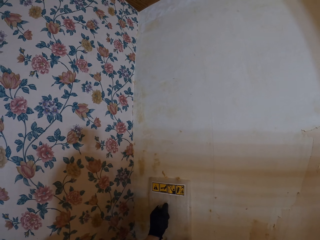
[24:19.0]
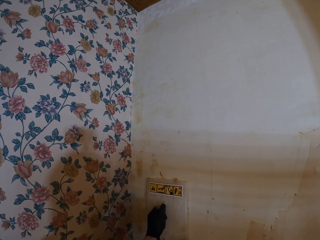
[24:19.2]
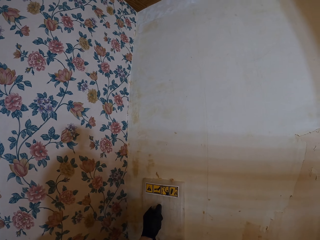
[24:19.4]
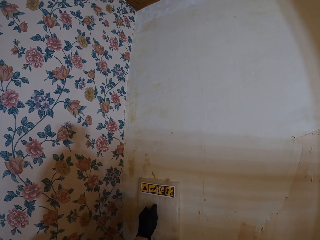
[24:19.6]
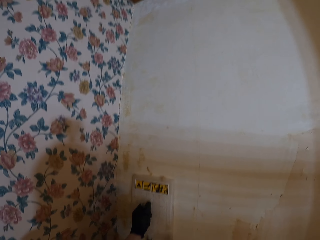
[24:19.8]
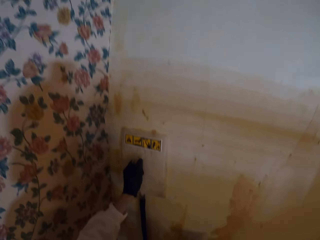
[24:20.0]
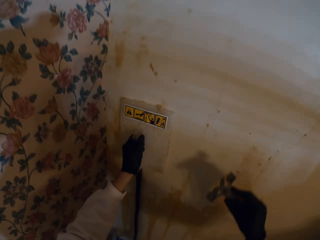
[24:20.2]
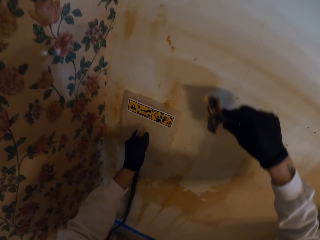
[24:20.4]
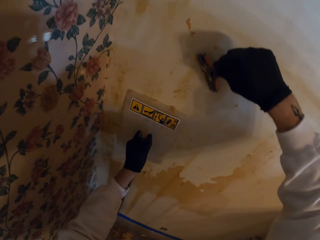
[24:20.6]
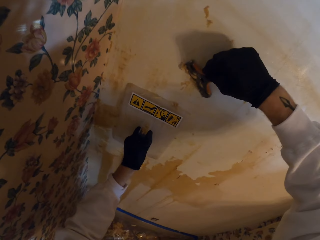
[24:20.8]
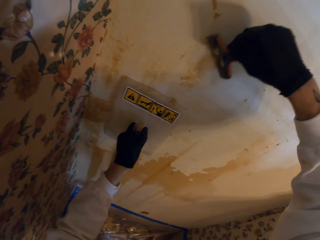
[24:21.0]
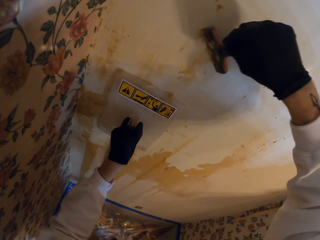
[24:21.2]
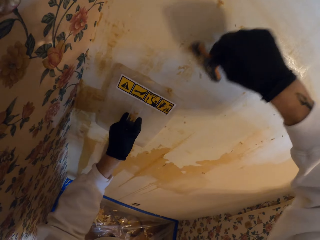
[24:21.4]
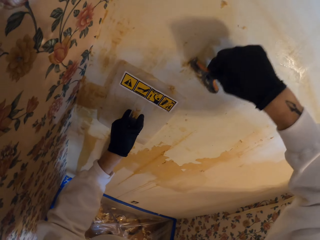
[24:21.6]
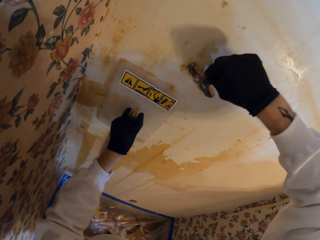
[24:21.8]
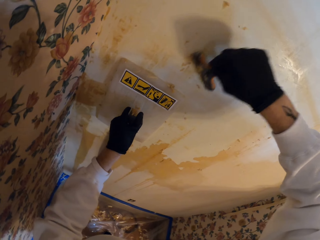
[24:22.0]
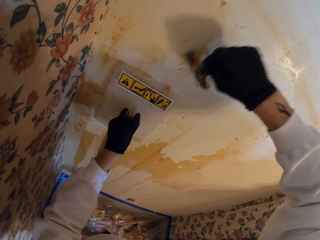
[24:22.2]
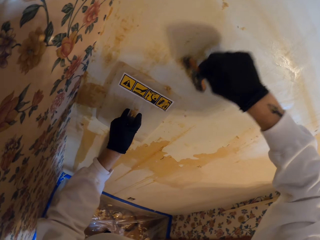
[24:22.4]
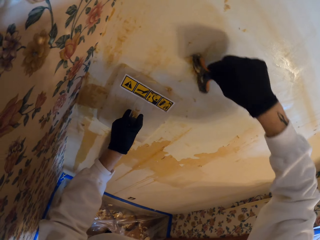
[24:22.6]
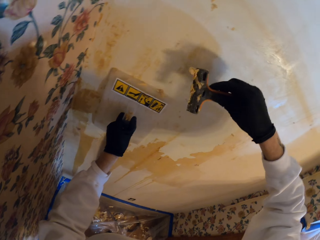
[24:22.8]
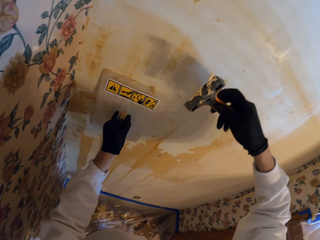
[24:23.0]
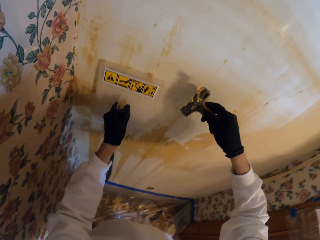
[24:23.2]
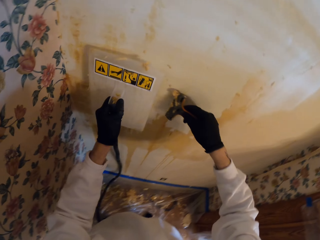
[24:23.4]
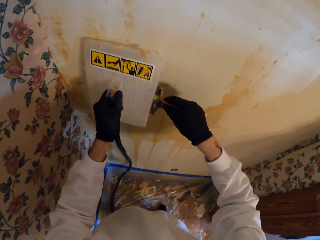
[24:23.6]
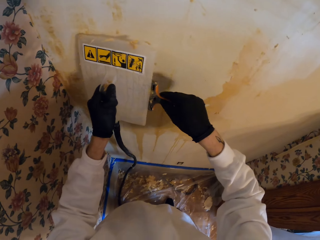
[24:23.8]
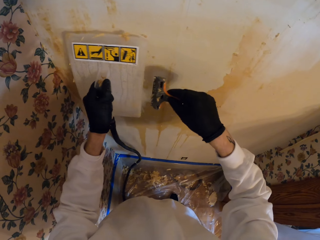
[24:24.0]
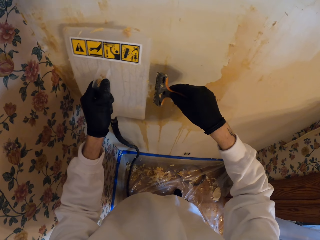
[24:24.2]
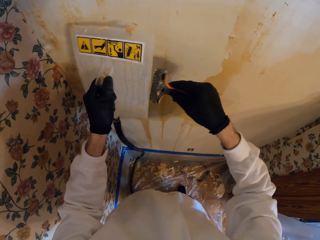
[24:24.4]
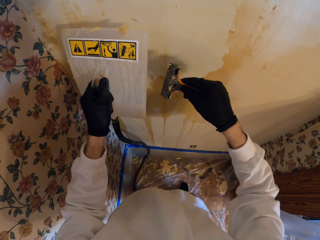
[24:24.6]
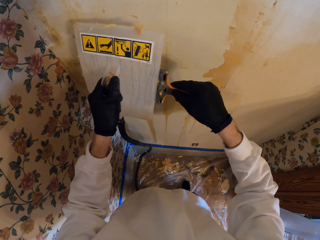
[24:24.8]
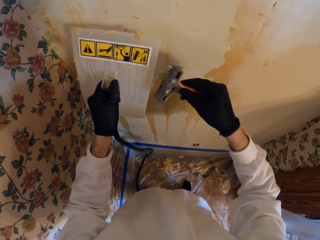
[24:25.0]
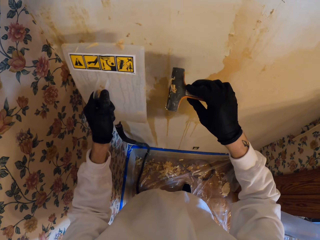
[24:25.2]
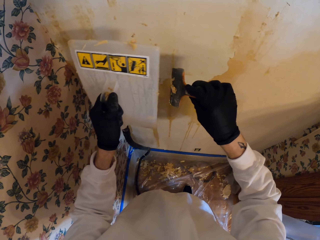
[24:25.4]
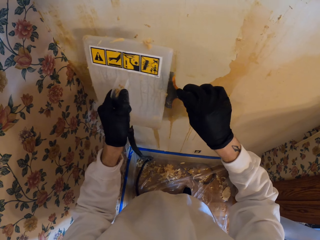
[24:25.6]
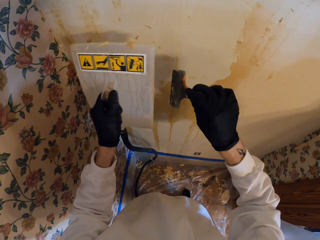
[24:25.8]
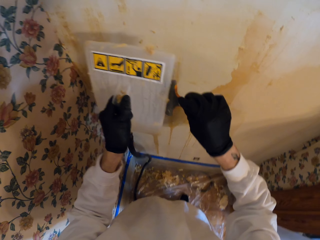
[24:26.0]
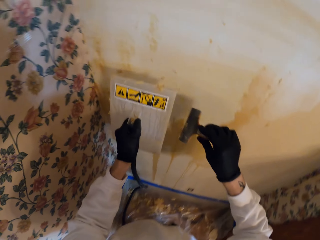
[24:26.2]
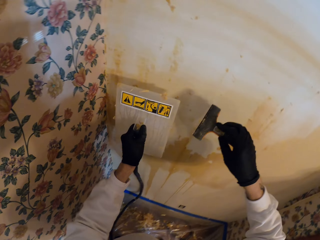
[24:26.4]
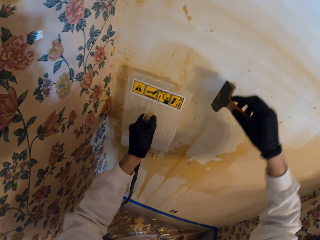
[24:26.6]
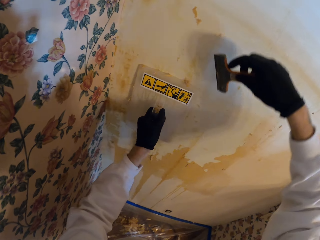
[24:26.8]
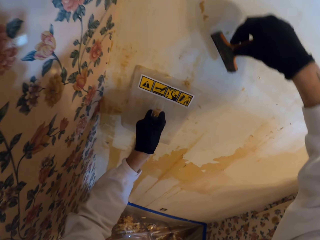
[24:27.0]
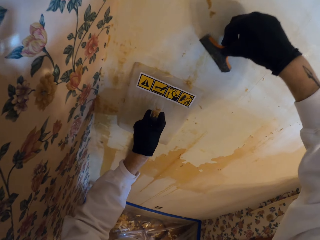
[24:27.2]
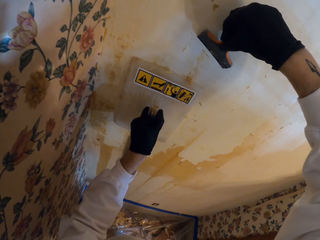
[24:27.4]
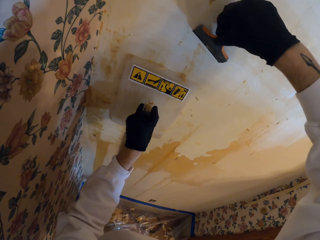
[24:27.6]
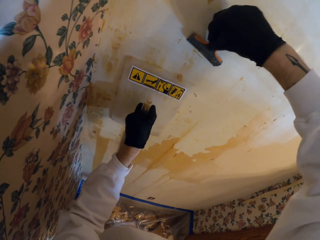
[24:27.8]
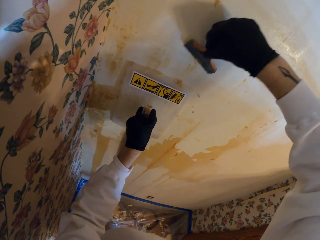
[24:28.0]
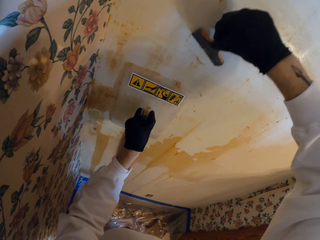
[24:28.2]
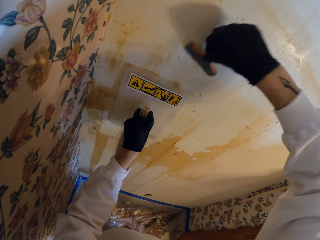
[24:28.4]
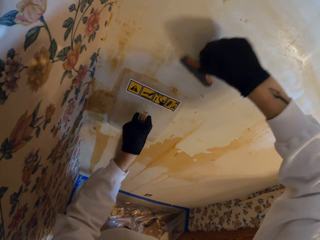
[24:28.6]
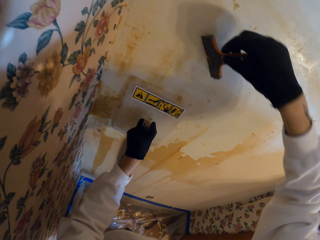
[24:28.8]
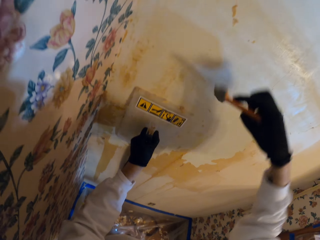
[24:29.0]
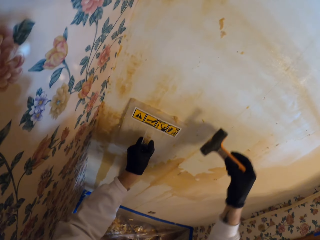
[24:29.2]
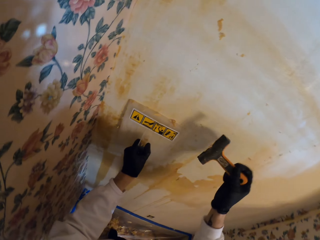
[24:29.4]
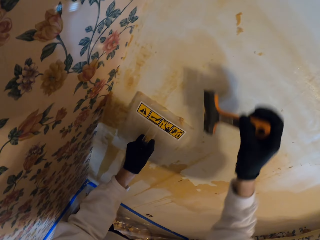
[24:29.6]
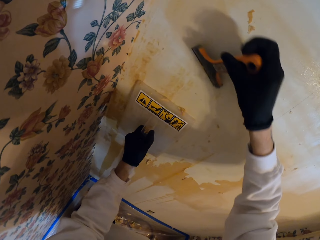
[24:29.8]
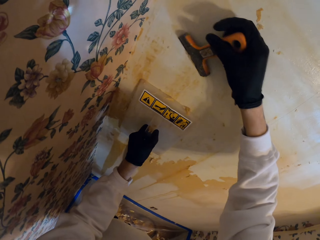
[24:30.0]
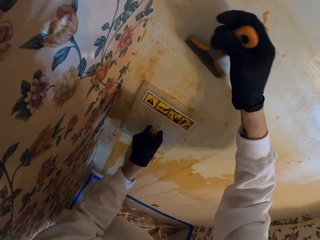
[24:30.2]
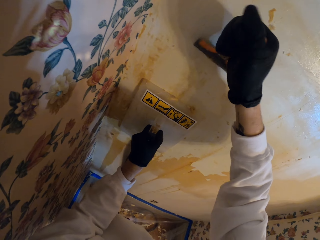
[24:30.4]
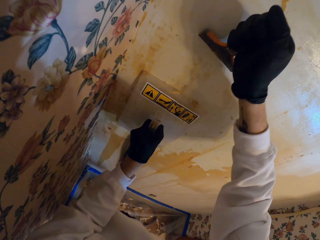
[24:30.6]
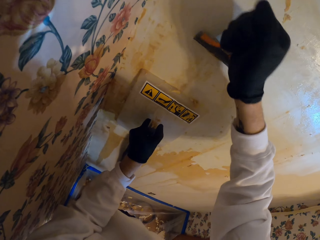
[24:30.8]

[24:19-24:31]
The camera wearer removes the float from the wall. They scrape the wallpaper off. They wipe the paint scraper by the float. They stare at the paint scraper. They place the float on the wall. They scrape the wallpaper off. They move the float.

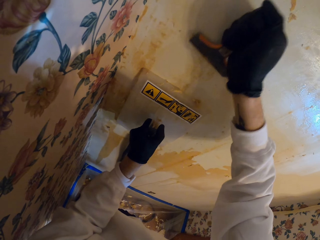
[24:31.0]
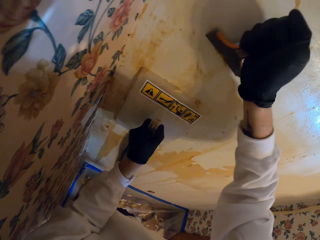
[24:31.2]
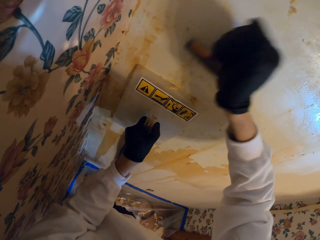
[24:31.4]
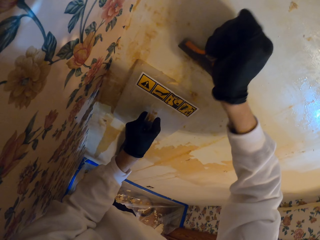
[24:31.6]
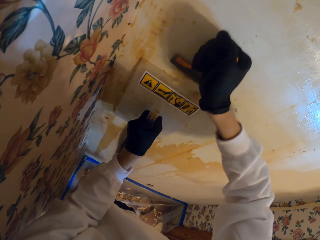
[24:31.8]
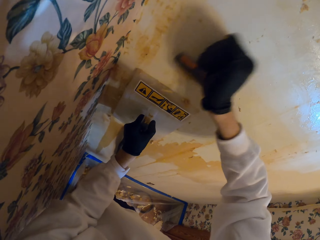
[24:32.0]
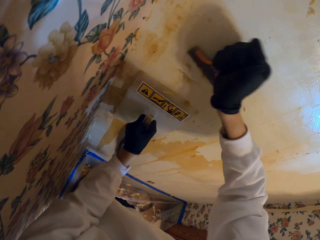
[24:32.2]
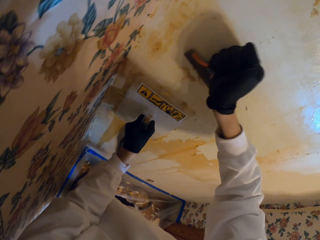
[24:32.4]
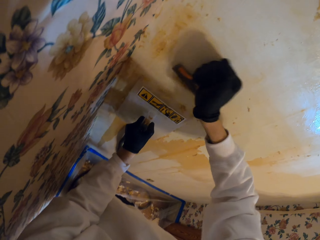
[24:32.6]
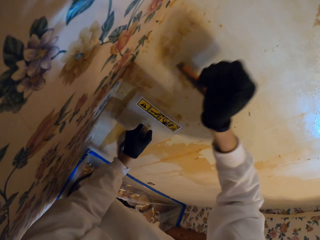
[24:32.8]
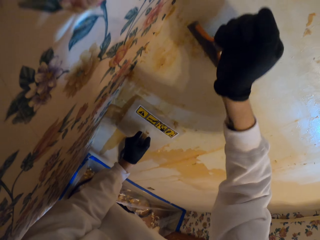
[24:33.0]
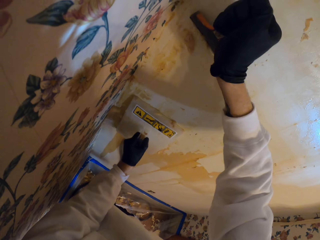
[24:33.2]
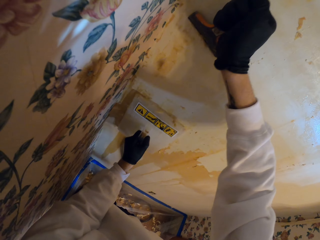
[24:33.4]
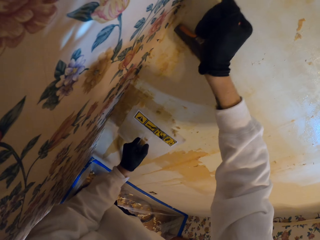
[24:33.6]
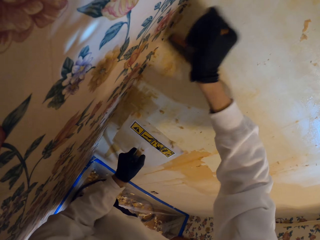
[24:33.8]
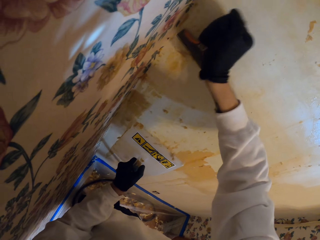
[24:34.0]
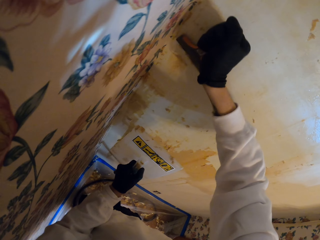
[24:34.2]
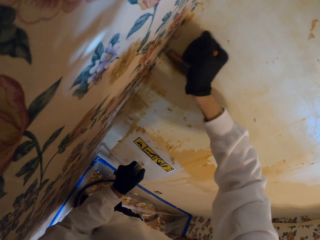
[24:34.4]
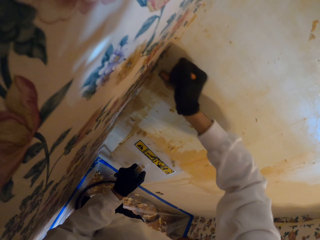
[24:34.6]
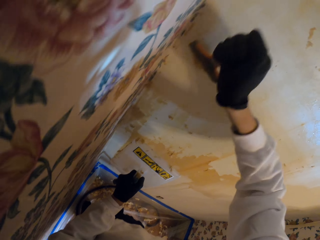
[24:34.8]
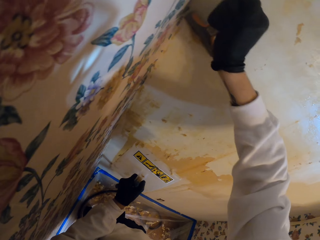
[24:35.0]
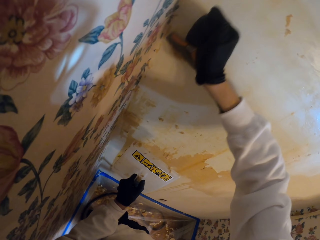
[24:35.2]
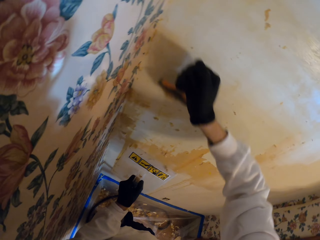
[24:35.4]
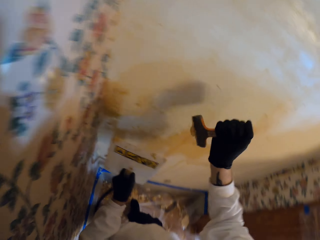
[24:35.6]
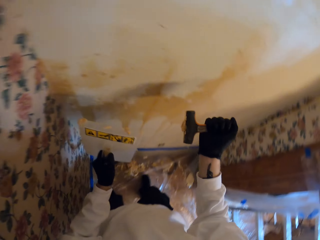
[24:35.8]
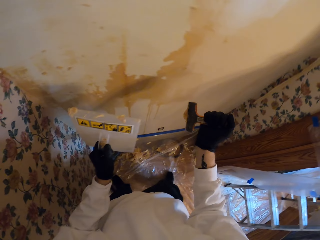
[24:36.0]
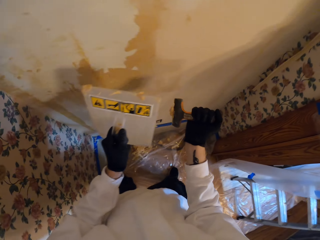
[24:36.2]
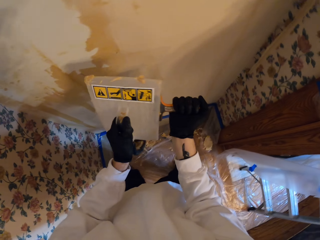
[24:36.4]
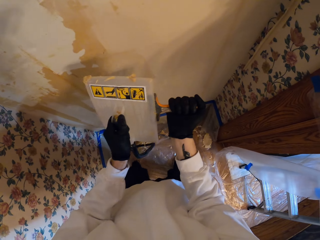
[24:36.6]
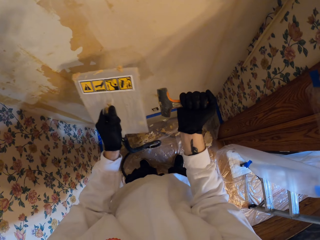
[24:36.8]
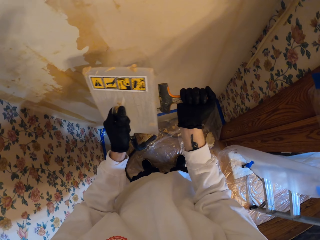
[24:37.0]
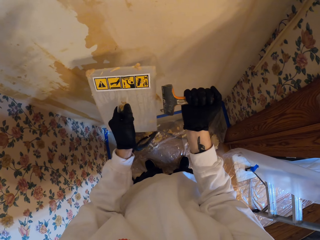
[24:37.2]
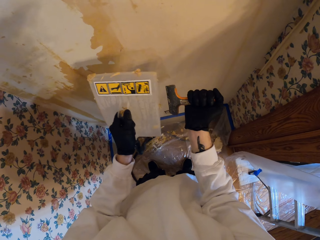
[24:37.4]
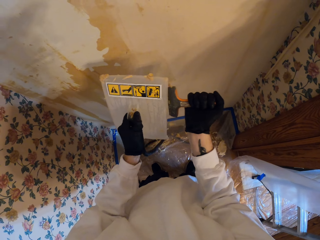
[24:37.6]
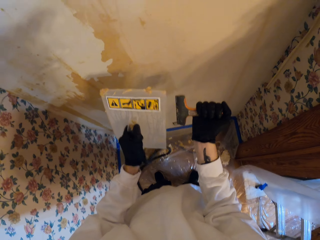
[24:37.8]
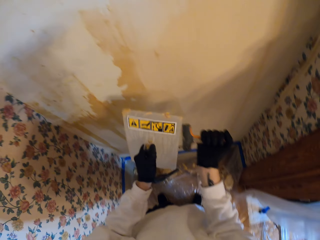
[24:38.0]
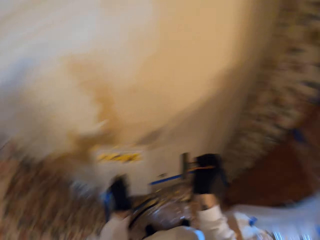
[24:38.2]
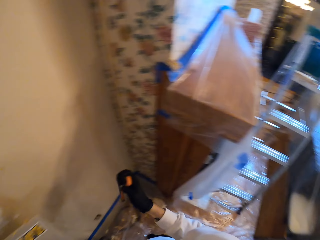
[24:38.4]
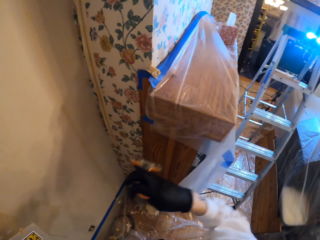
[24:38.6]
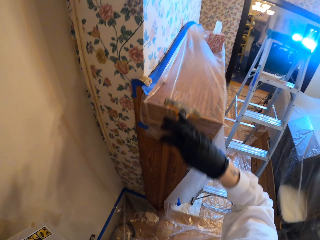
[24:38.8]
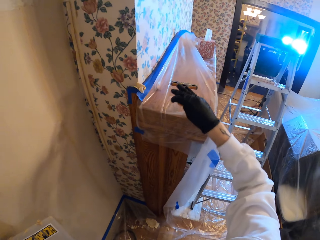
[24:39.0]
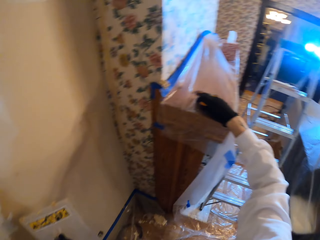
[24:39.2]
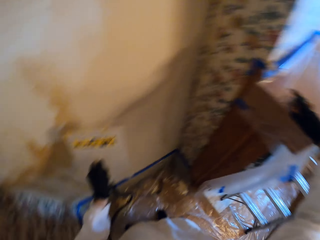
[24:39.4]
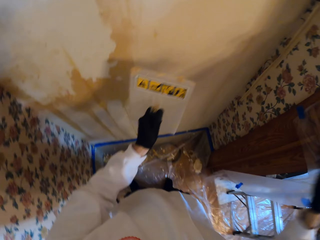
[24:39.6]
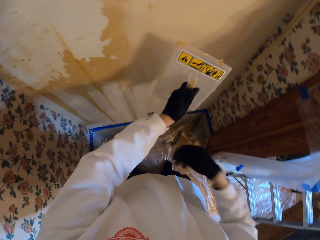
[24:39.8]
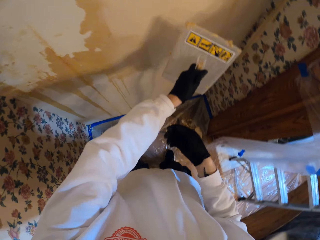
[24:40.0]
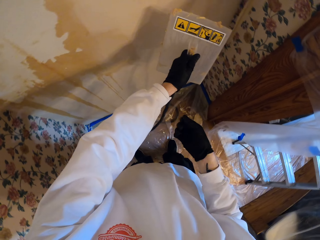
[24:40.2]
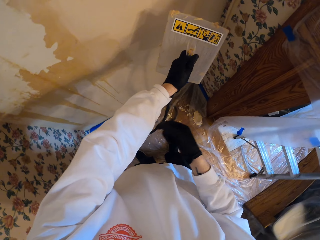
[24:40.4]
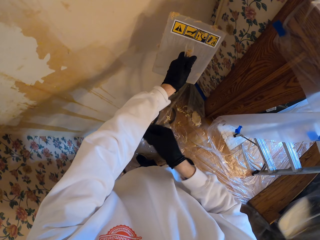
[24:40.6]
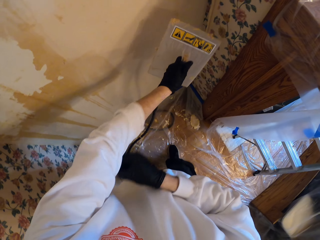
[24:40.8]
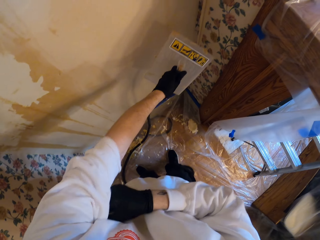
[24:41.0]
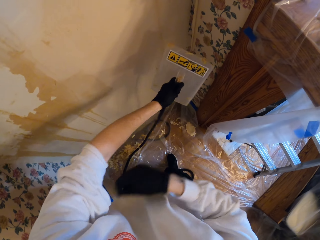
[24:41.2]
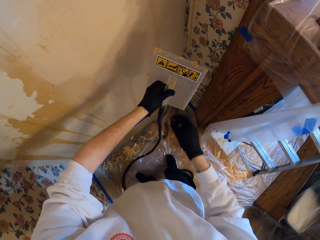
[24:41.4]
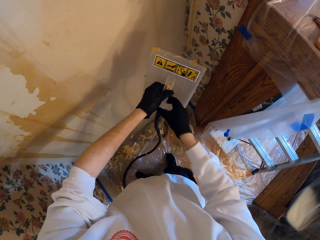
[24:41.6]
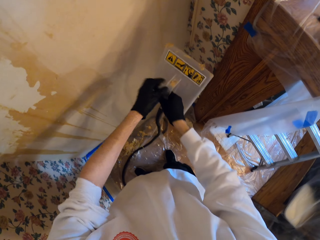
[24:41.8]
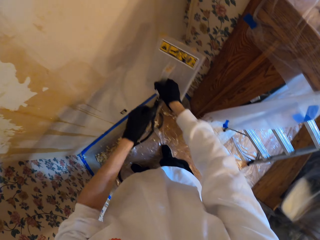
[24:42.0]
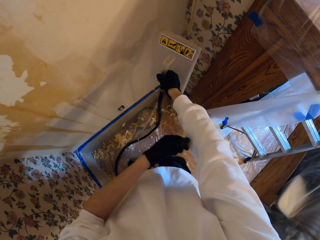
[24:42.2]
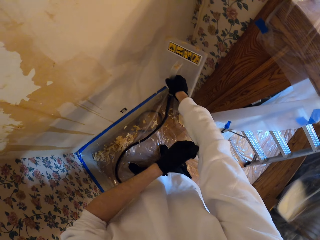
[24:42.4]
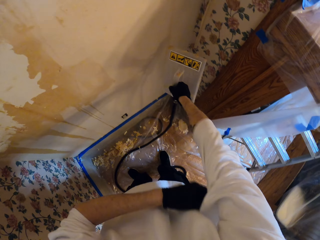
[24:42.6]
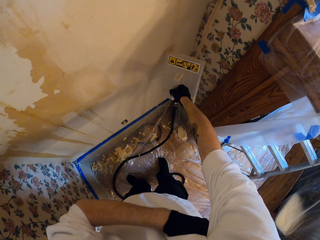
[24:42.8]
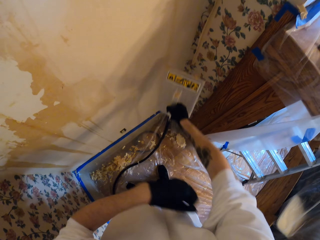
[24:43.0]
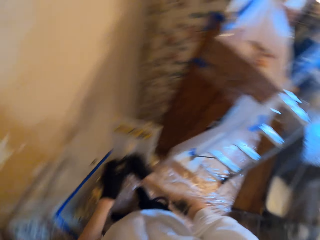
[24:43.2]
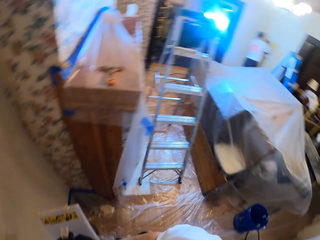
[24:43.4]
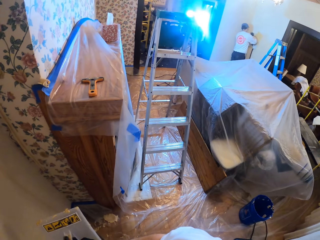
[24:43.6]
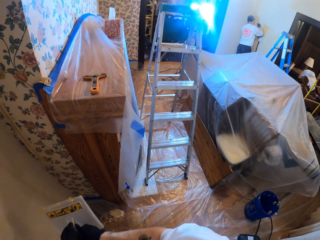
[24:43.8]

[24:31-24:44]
The camera wearer scrapes the wall. He moves the float. He removes the float from the wall. He scrapes the wall. He wipes the paint scraper or wall scraper on the float. He looks around the apartment. He places the wall scraper on the cabinet top. He stares at the wallpaper stripper. He touches the cloth. He pulls his shirt. He transfers the float to the right hand. He holds the wallpaper stripper. He touches the cloth. He pulls his shirt.
